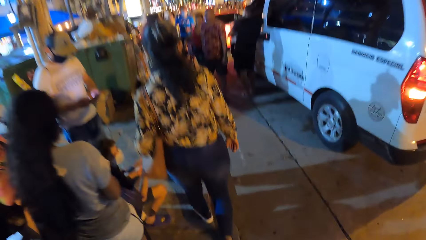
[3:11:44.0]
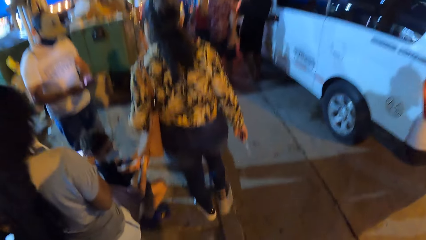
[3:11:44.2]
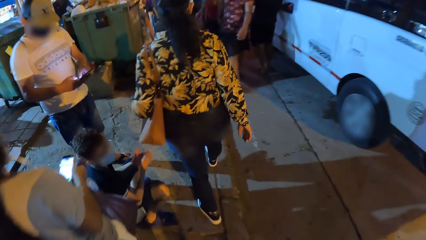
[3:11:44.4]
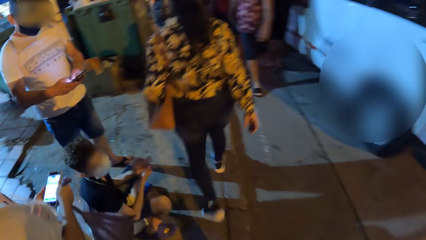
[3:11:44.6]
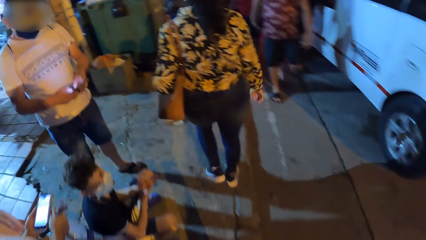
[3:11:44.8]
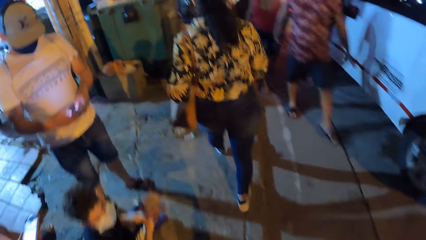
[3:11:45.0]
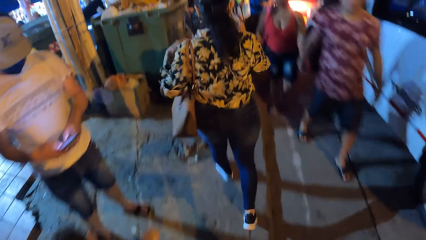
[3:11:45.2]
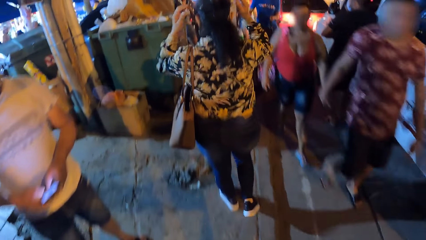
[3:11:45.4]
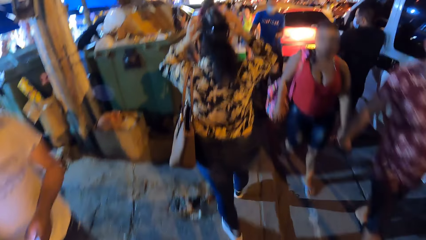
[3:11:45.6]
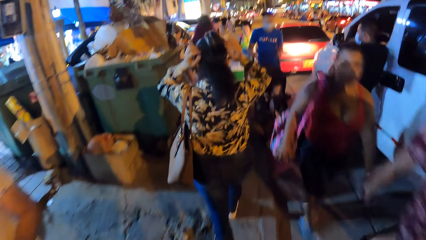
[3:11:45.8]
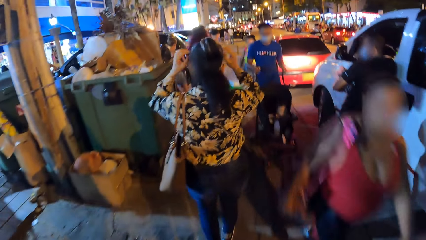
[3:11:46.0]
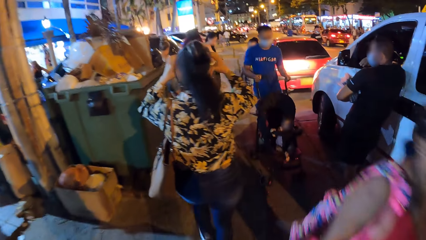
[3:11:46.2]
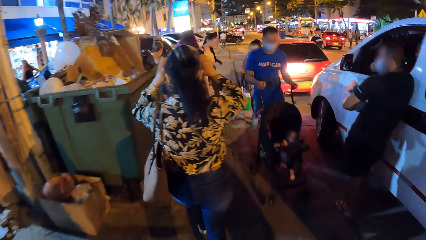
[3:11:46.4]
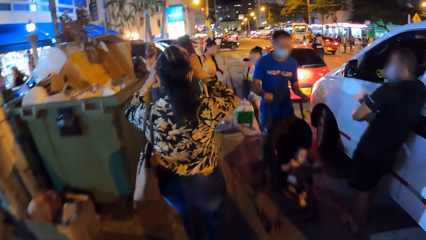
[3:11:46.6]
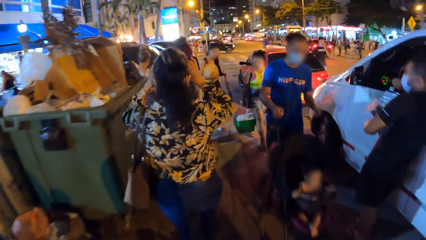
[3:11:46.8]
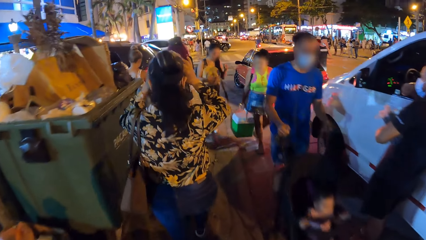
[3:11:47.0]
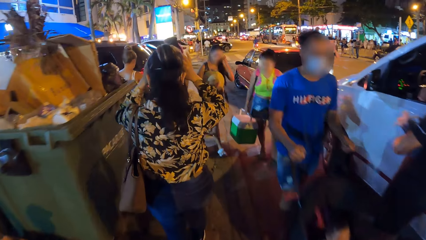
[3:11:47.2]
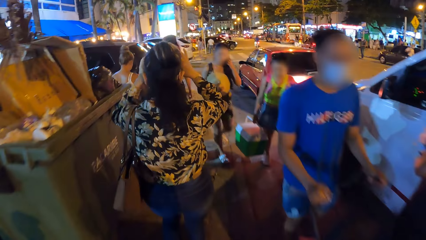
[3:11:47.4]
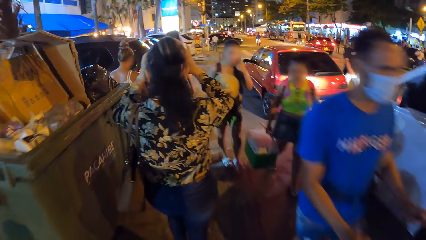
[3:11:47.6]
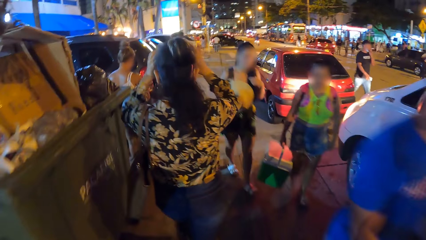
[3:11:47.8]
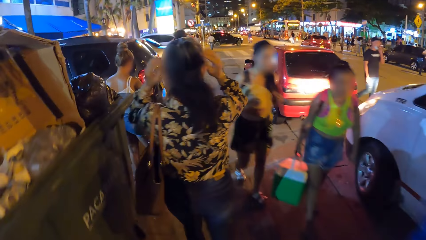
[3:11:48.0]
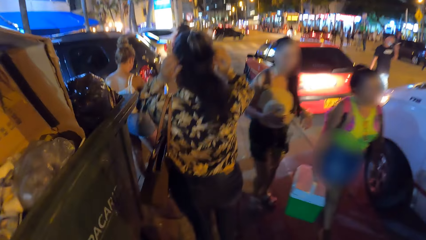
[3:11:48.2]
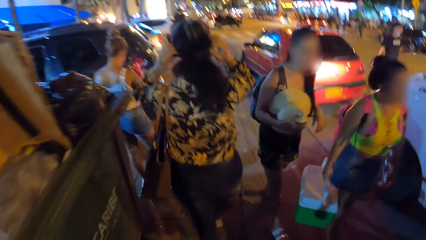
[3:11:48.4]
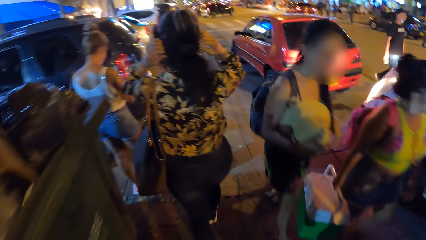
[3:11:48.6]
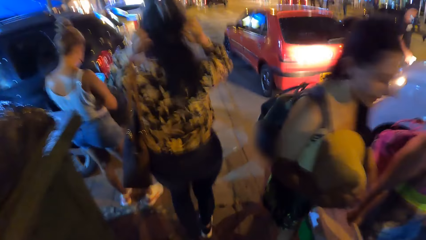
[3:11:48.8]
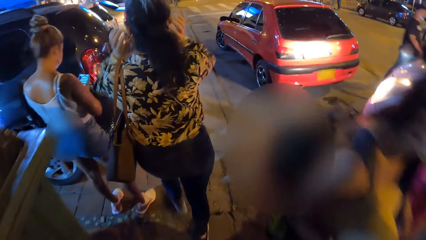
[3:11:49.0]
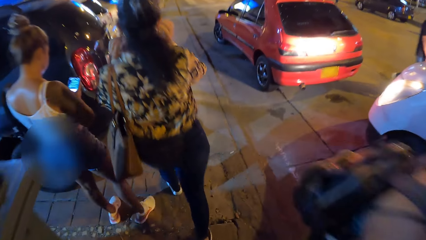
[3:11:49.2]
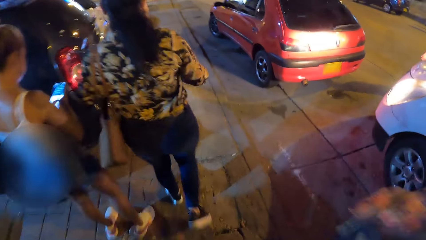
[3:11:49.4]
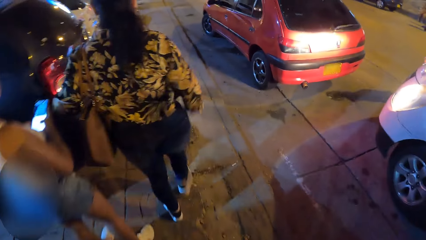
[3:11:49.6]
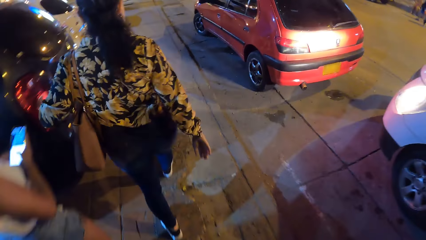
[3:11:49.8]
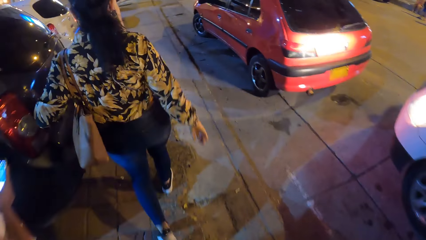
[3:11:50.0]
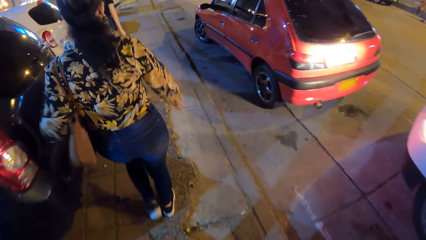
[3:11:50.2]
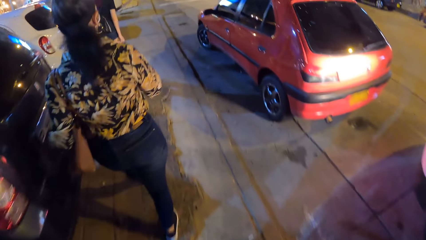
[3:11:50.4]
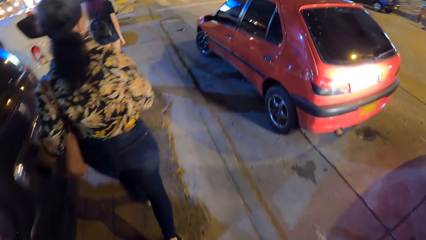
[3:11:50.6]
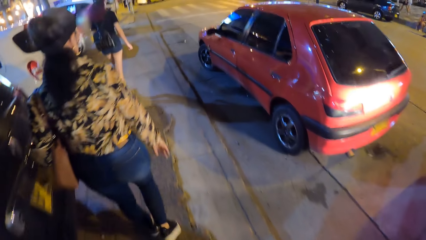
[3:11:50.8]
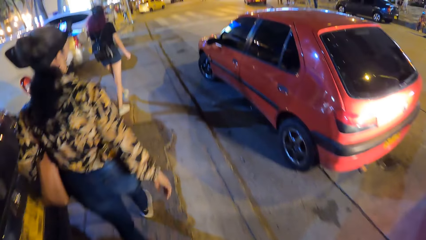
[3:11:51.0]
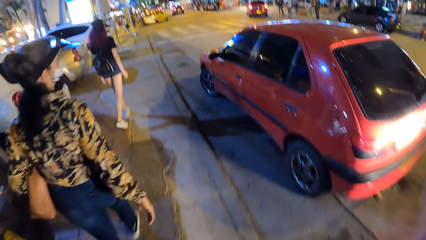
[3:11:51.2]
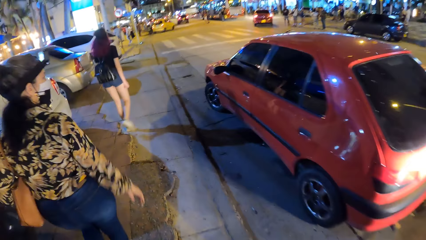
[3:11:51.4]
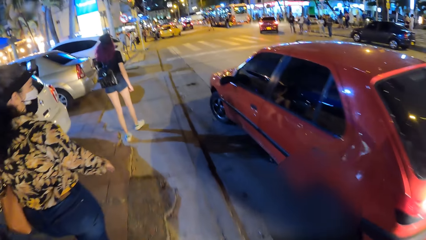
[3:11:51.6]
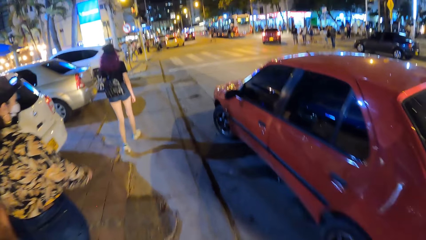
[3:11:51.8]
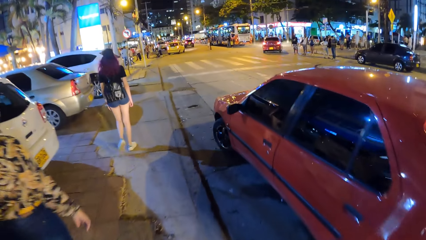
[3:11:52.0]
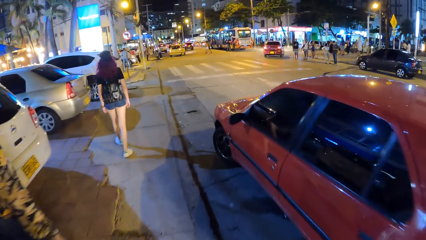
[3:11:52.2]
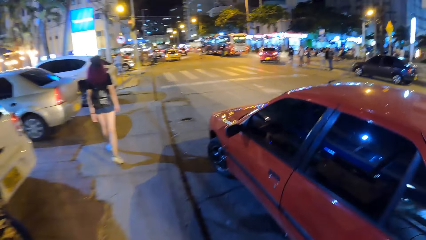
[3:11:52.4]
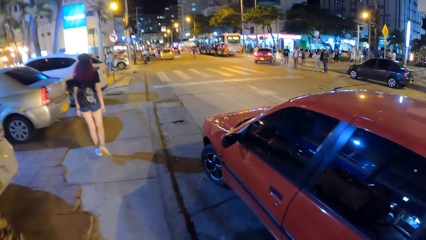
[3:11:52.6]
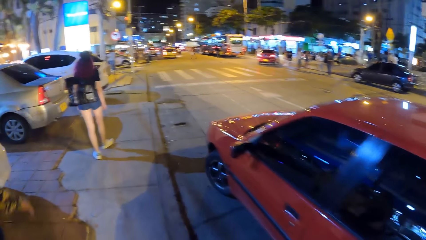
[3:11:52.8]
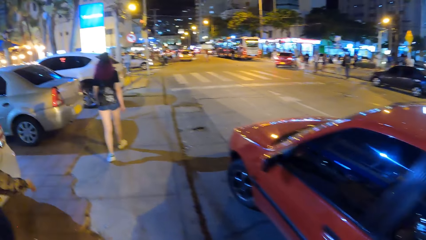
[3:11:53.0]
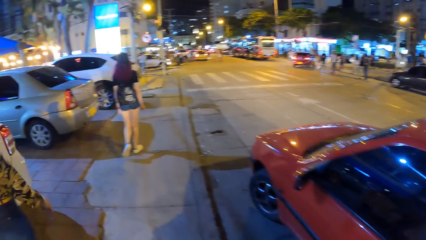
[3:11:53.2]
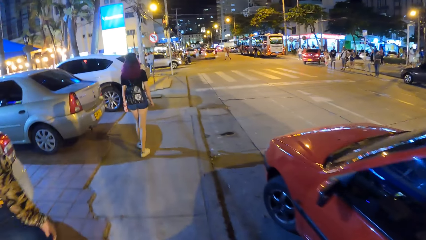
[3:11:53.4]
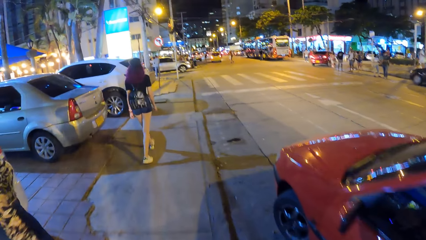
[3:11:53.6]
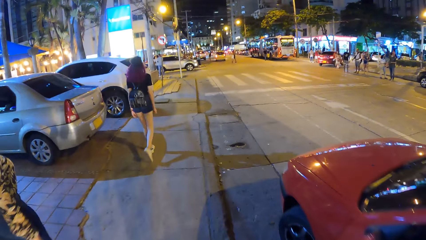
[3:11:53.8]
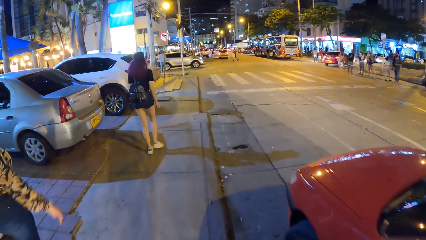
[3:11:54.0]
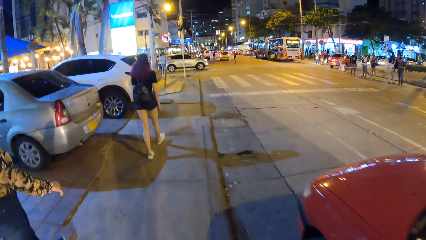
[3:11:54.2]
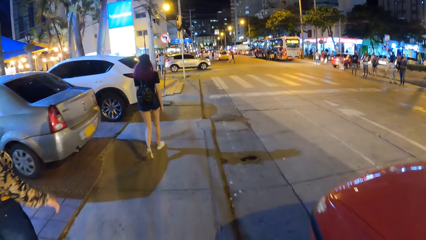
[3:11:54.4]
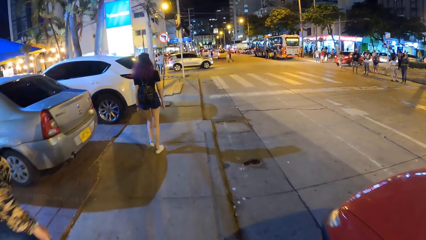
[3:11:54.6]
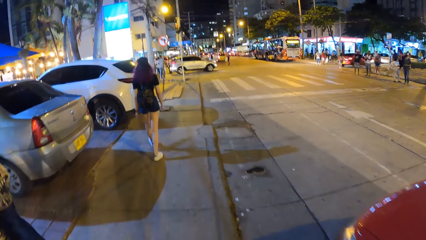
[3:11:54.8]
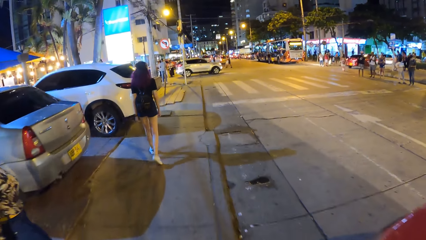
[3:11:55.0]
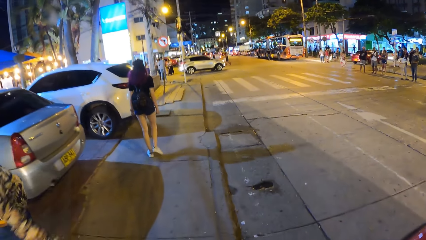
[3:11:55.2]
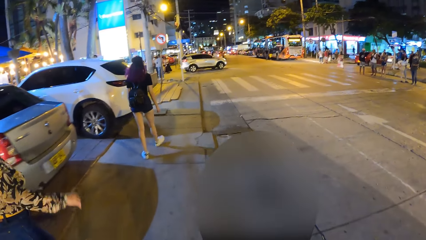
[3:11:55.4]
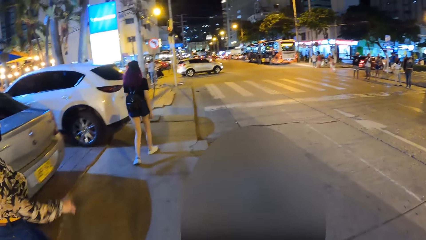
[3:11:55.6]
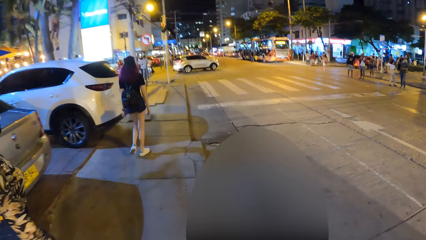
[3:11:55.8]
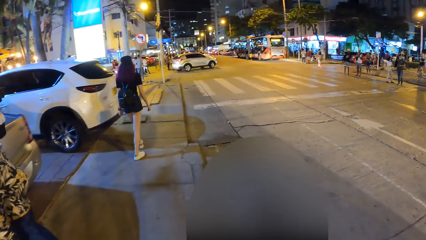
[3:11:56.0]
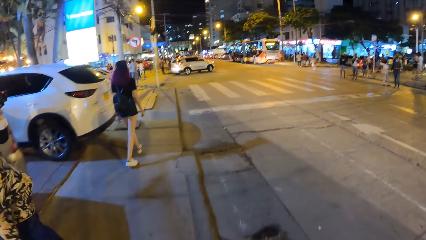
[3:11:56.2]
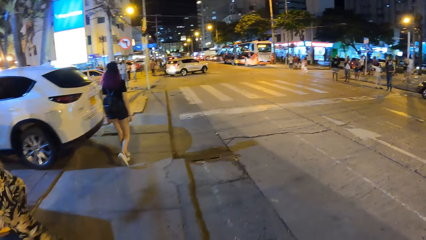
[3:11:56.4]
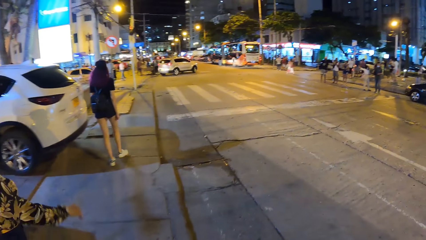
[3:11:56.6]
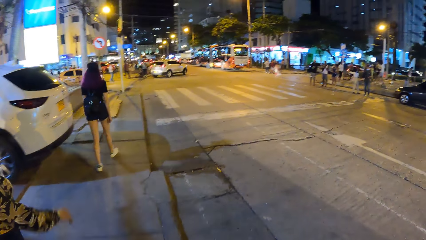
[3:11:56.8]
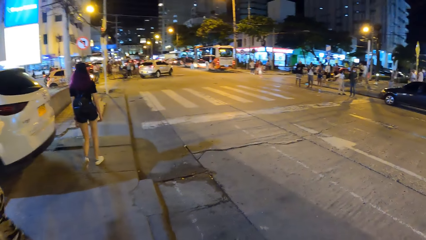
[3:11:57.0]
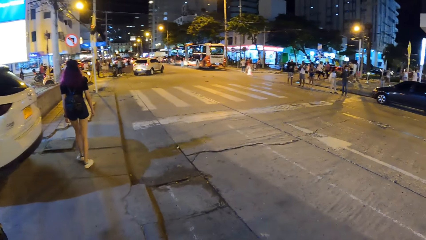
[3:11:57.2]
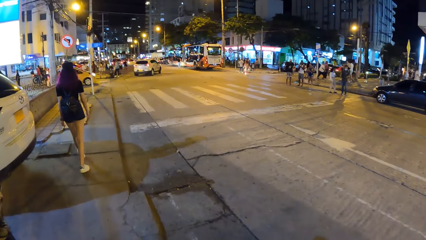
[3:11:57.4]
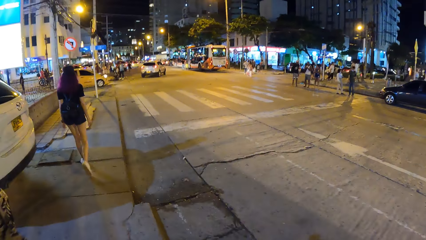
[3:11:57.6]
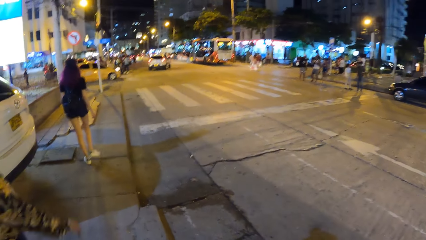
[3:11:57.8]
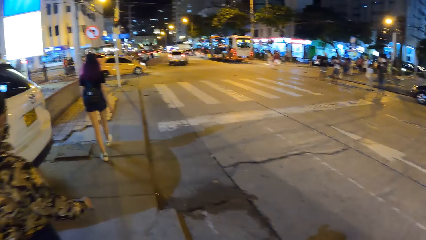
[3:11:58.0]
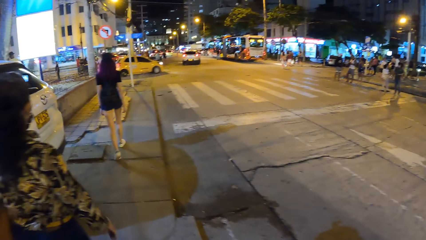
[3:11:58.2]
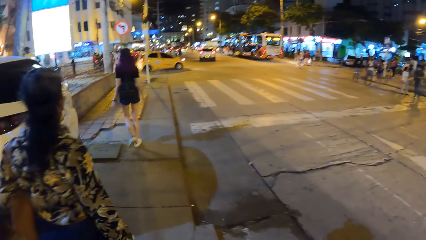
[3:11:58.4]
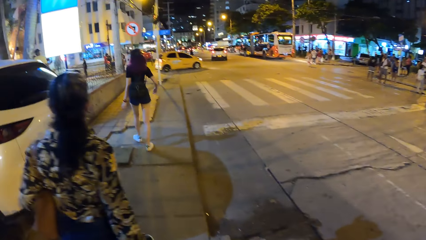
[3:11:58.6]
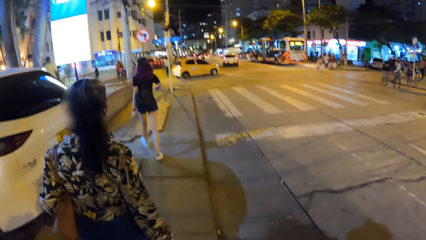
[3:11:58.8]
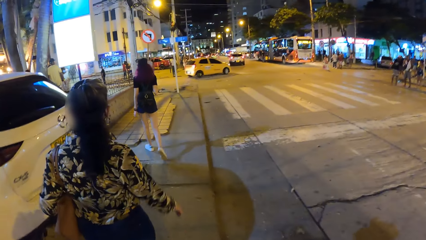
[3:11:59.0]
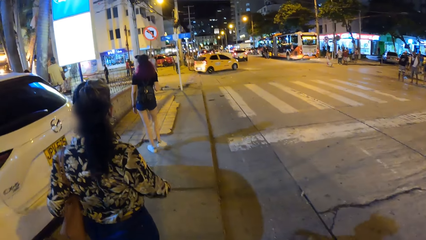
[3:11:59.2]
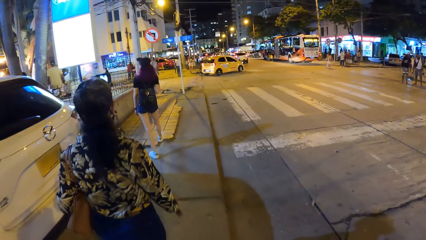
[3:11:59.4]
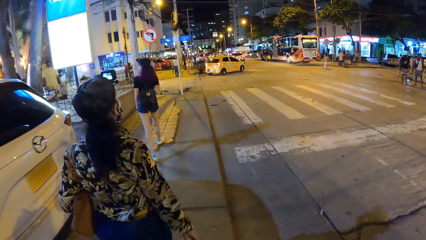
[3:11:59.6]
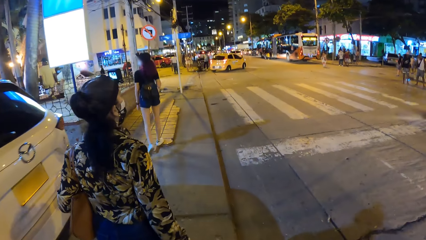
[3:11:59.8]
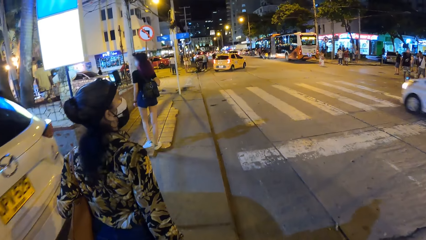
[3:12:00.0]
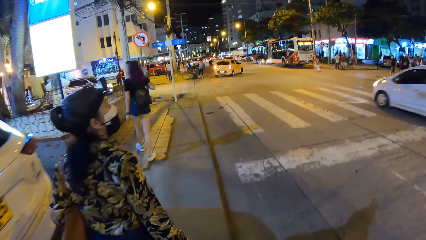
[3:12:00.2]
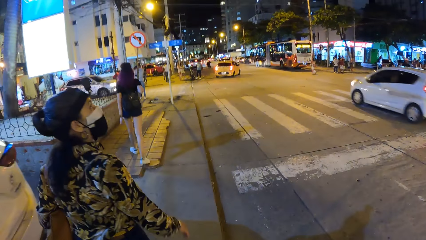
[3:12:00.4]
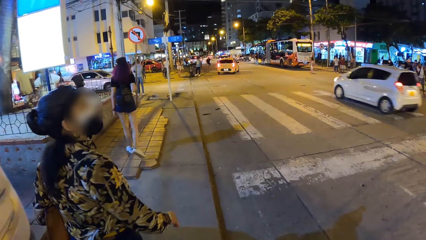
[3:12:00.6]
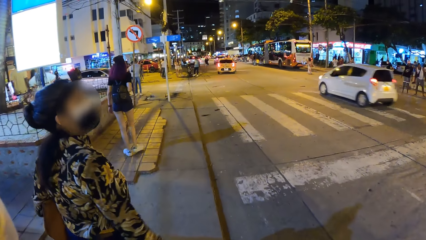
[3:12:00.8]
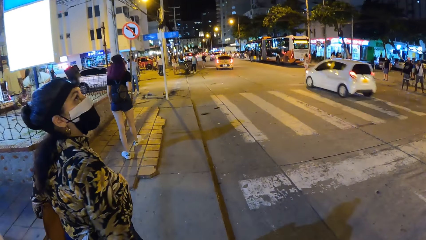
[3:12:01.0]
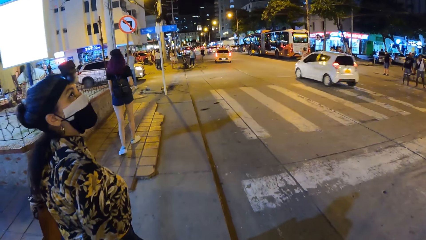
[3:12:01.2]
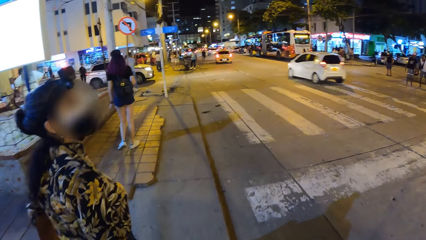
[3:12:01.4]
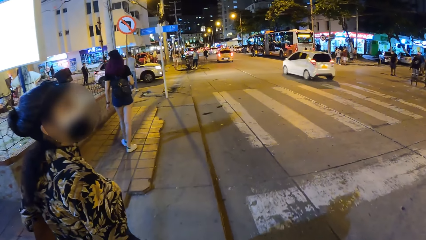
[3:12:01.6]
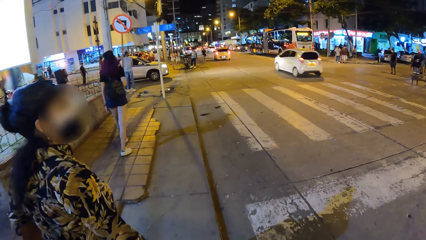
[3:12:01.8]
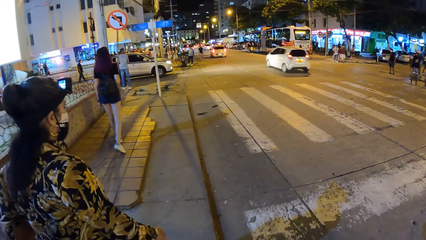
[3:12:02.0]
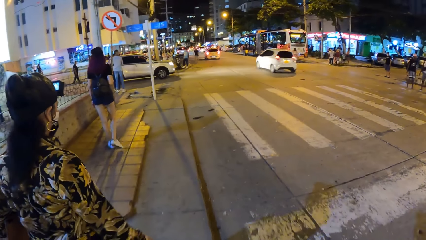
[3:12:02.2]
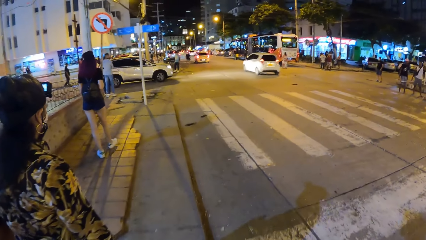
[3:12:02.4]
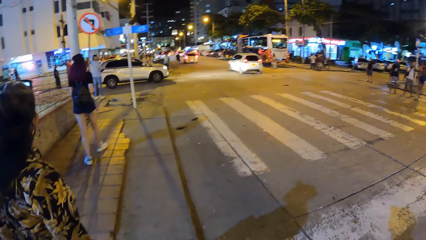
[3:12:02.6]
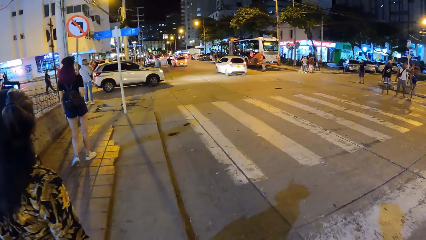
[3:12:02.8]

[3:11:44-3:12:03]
The woman touches the head strap camera mount on her head with both hands. She adjusts the head strap camera mount on her head with both hands. She holds a handbag on her left shoulder with her left hand. The other woman holds the right shoulder strap of the backpack on her back with her right hand.
